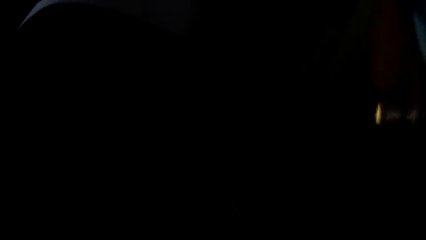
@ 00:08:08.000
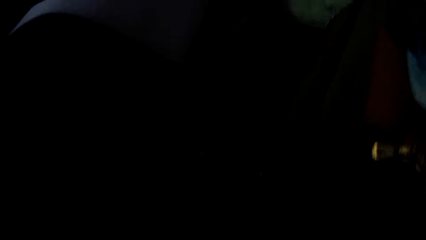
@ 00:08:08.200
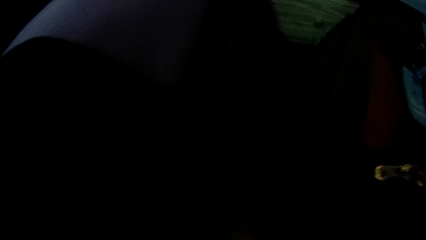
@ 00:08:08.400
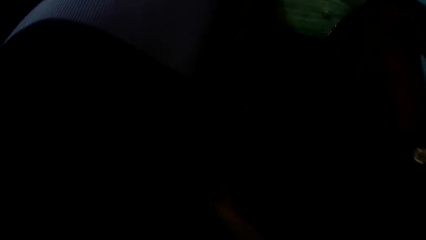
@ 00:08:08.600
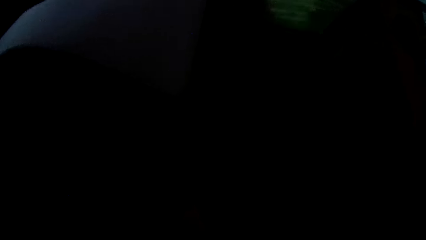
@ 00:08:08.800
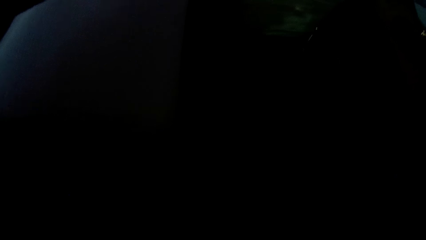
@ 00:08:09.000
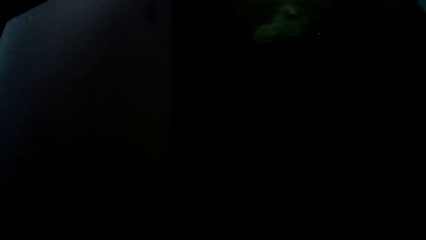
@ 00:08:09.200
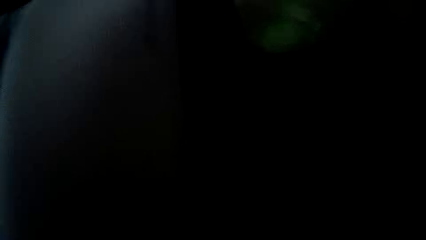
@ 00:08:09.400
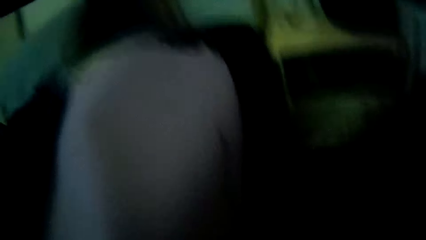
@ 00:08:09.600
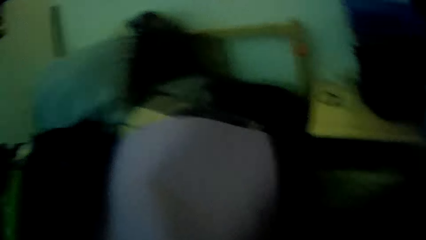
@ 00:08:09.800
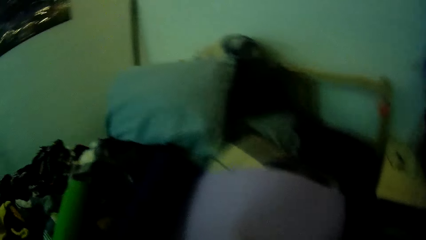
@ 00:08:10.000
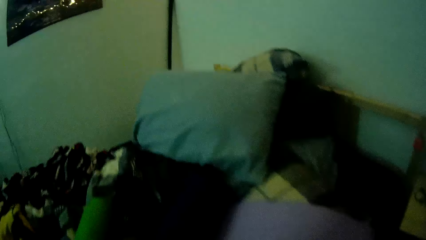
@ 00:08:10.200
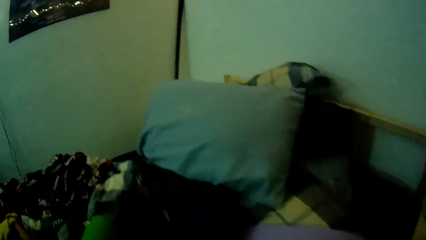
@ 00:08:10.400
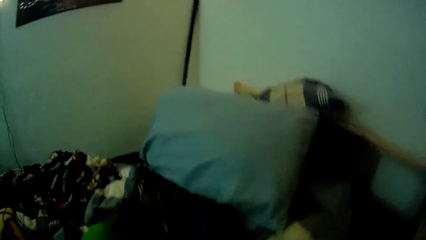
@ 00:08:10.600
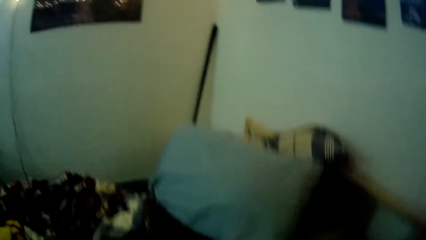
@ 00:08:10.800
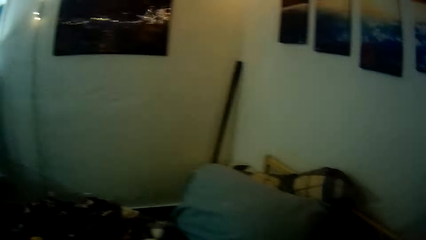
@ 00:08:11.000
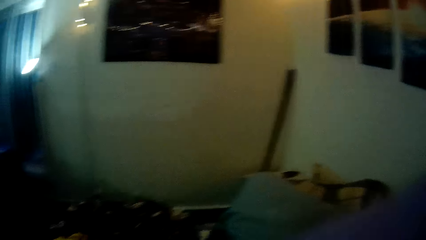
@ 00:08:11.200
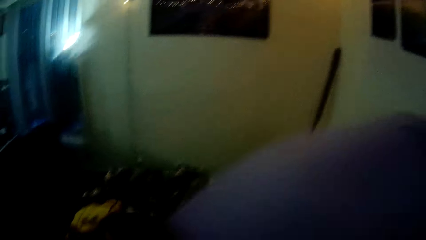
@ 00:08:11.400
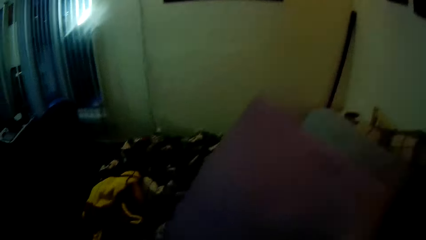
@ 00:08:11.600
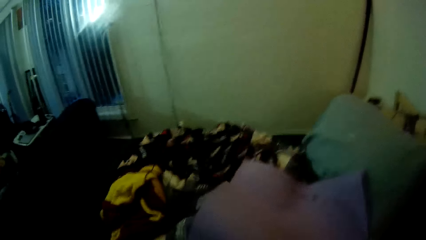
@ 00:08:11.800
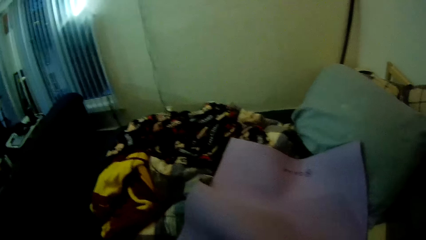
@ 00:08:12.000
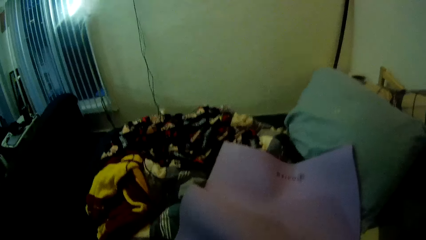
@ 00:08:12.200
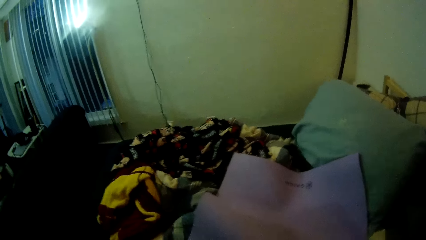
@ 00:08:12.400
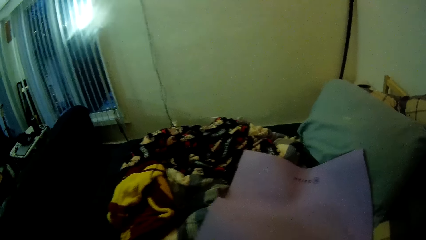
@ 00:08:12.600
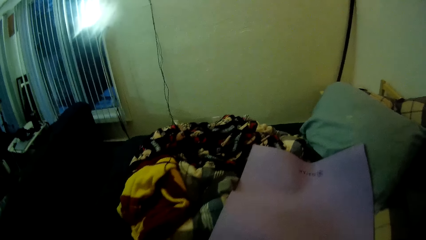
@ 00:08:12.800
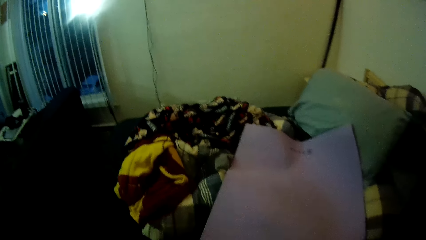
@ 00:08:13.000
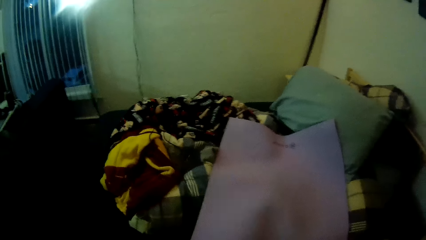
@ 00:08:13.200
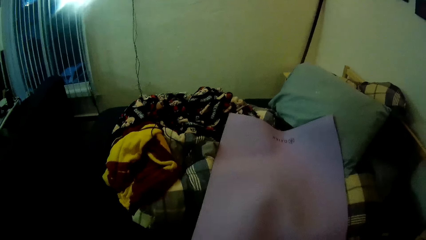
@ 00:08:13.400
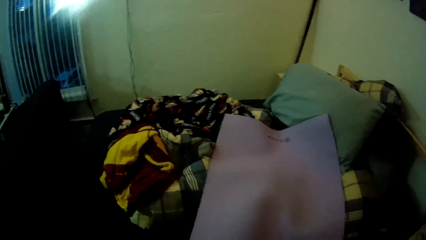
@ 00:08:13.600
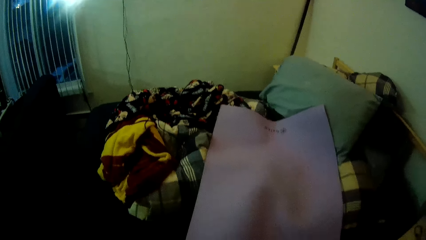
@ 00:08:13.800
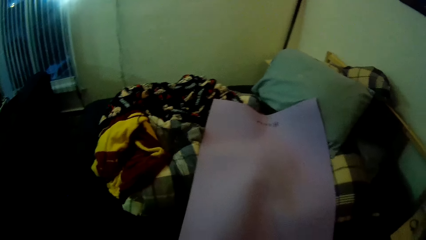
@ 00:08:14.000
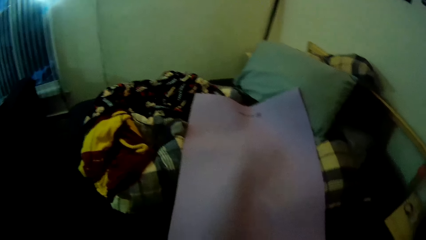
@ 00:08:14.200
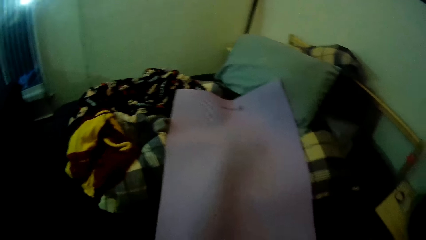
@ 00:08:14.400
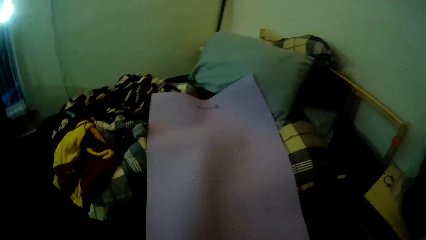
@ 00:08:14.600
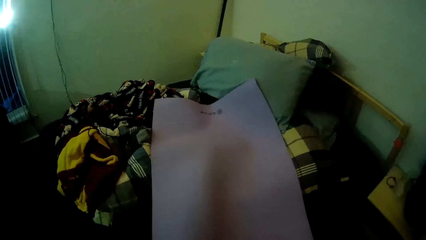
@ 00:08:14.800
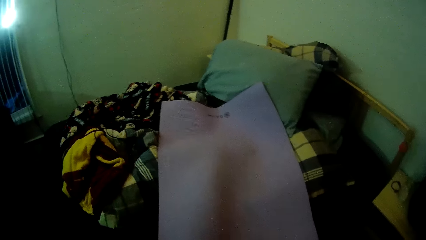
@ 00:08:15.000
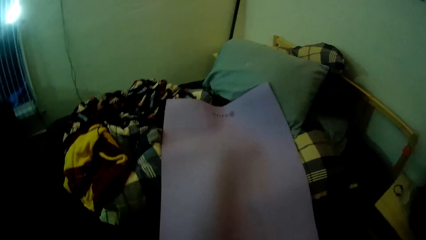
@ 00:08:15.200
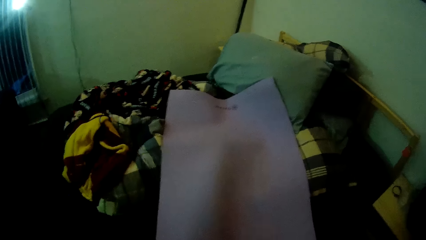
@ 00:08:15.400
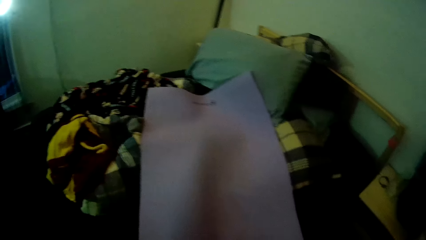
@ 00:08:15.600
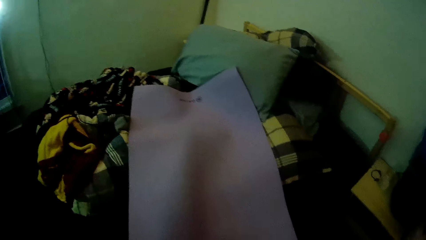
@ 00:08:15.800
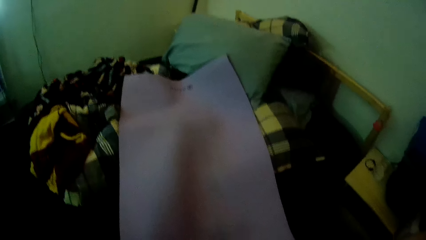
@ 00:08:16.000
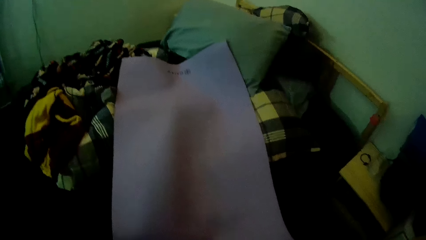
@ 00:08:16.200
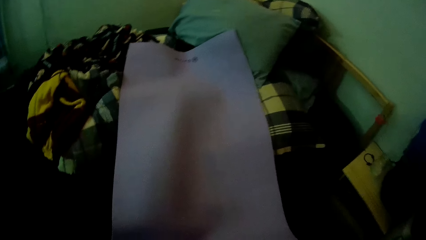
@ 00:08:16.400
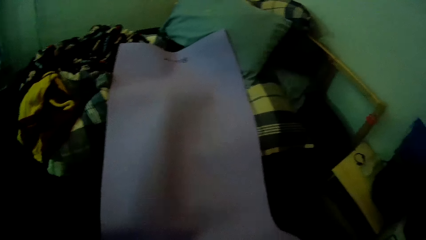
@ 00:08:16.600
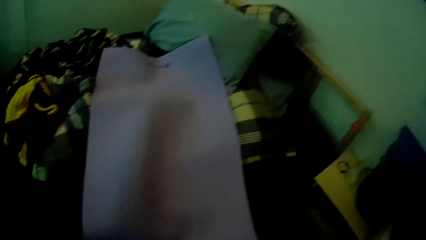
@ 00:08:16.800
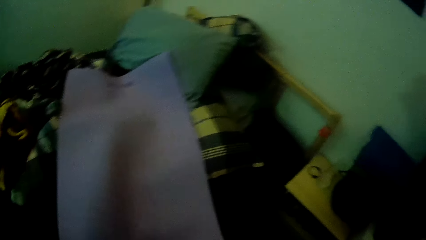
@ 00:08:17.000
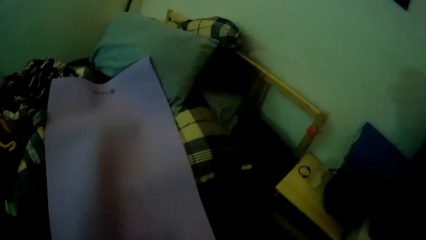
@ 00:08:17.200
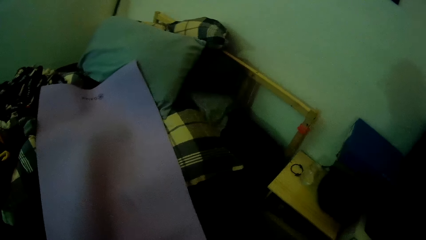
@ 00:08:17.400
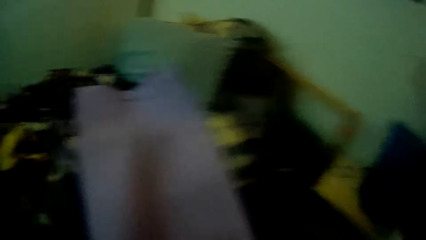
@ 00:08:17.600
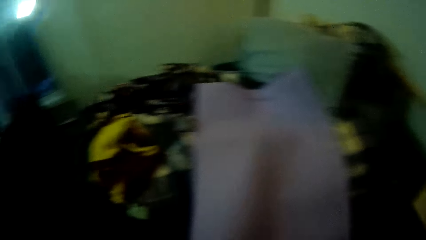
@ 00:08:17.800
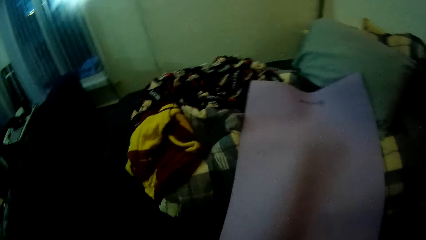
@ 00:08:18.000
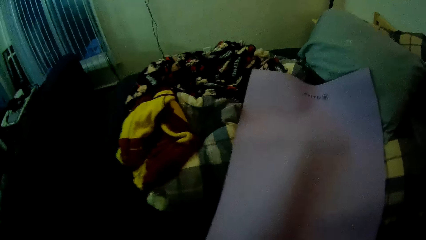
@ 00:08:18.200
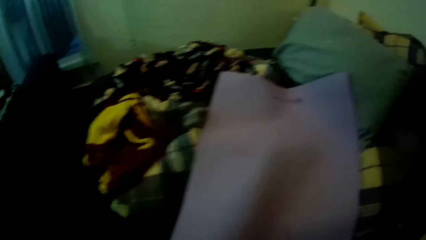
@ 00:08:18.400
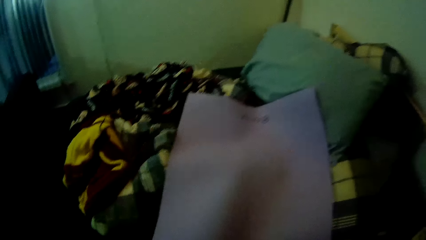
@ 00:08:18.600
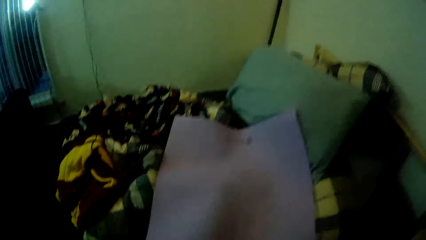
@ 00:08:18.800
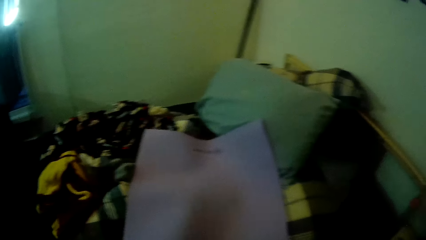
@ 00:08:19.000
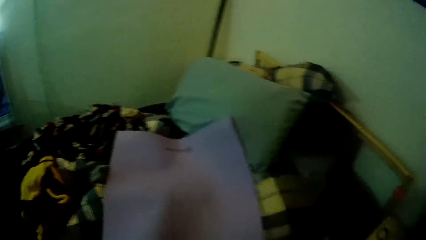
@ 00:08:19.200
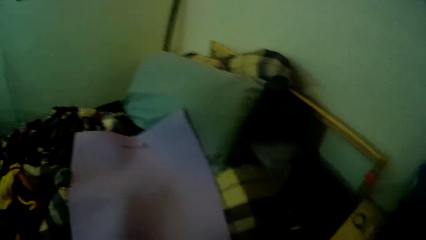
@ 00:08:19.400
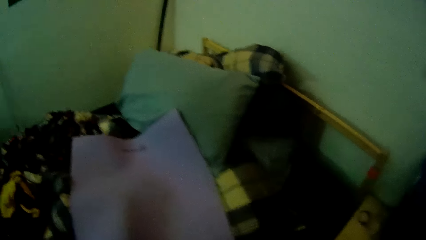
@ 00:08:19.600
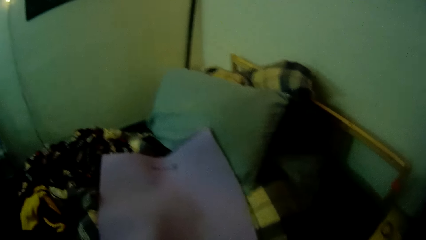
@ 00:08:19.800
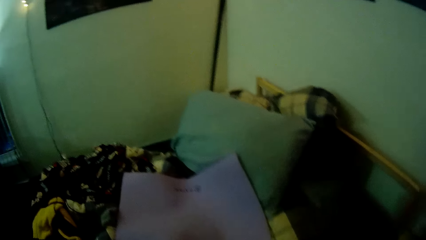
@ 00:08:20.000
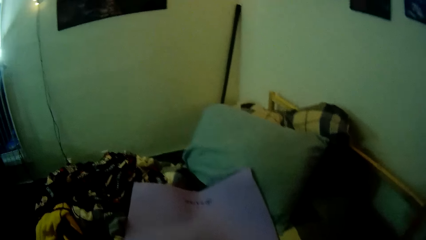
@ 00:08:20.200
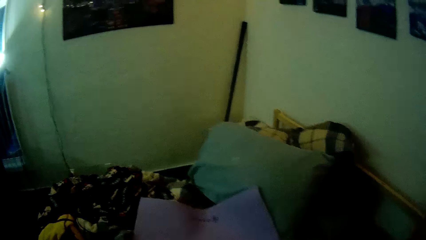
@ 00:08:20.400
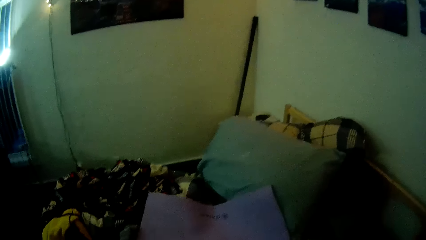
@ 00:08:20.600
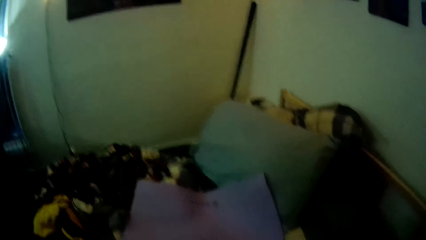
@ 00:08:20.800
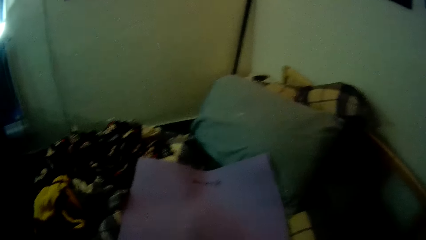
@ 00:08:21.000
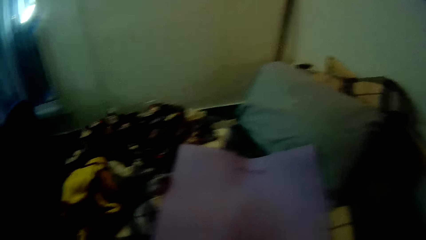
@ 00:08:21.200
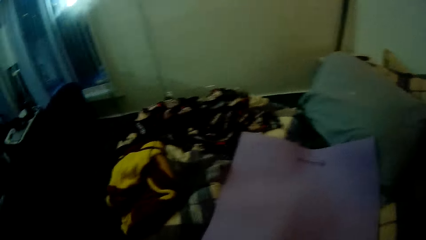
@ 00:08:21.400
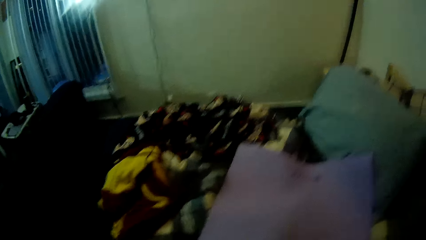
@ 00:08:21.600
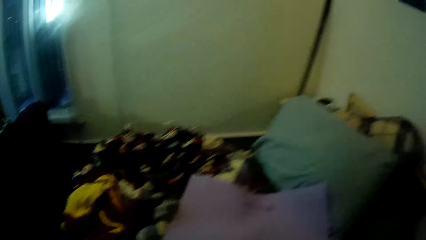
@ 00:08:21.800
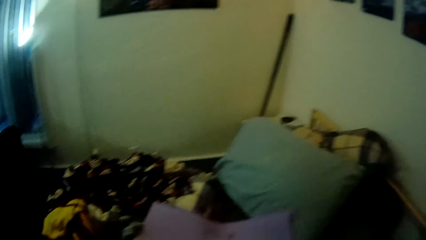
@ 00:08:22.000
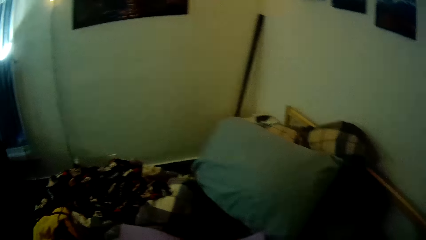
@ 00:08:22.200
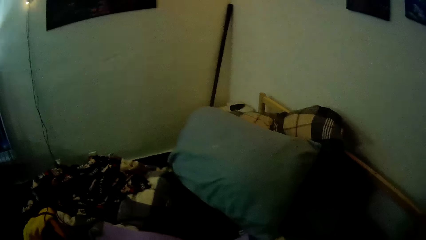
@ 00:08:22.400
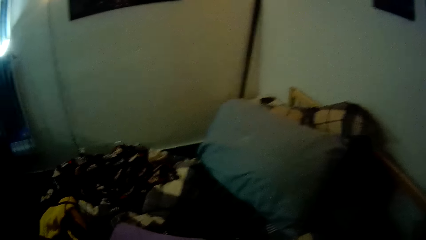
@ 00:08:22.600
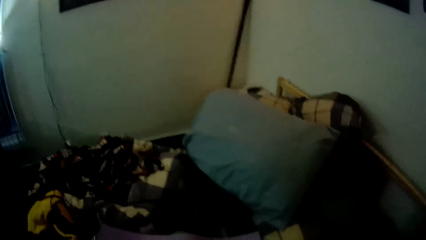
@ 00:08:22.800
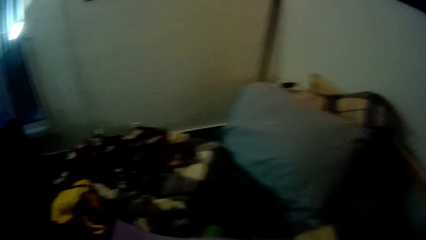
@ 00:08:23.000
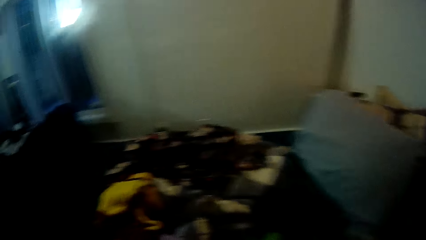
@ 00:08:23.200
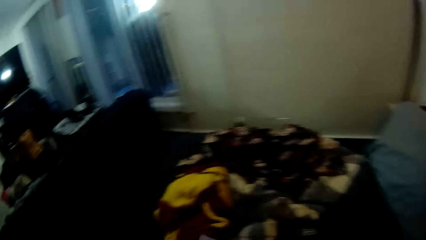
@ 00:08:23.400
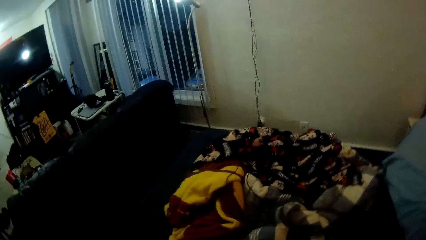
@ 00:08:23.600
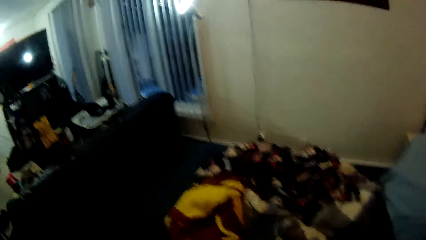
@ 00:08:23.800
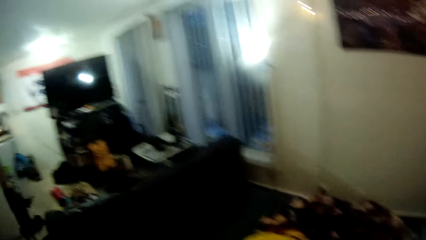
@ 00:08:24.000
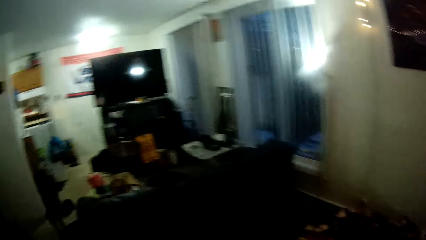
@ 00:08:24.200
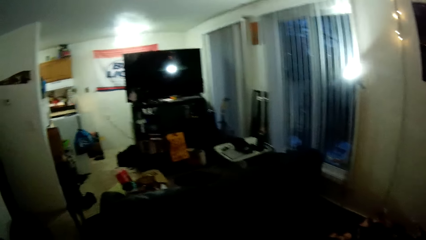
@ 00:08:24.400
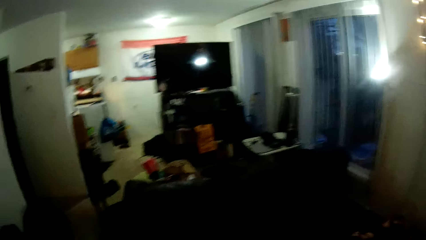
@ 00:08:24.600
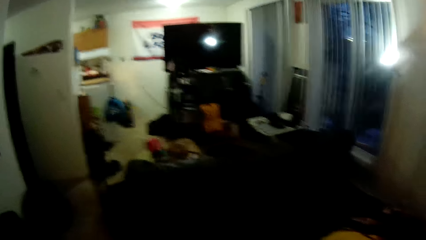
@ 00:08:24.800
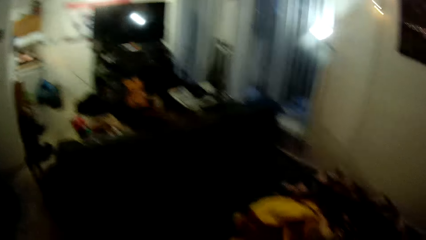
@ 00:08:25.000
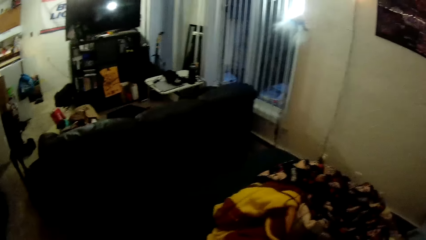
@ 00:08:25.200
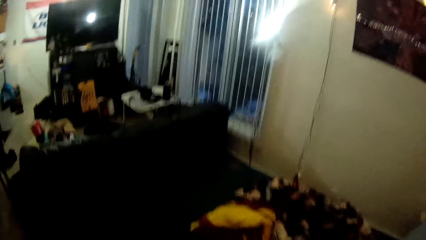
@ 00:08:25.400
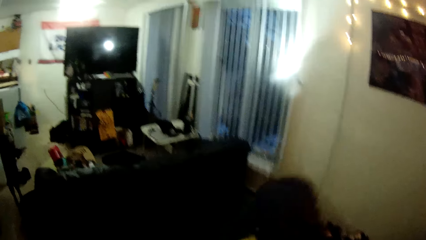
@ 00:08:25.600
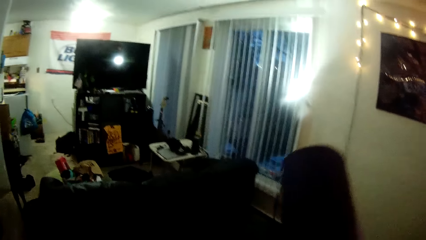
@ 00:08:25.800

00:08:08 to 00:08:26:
The camera wearer drops a mat on the bed. They look around the room. They look around the sitting area.
